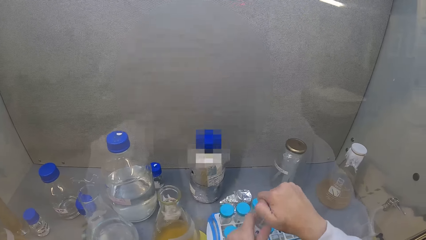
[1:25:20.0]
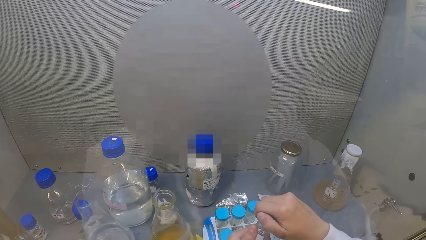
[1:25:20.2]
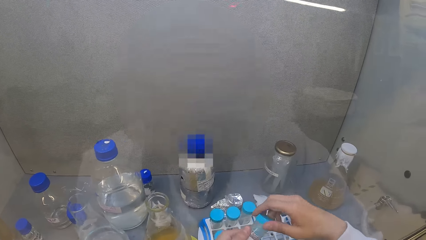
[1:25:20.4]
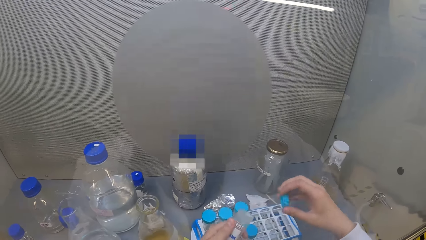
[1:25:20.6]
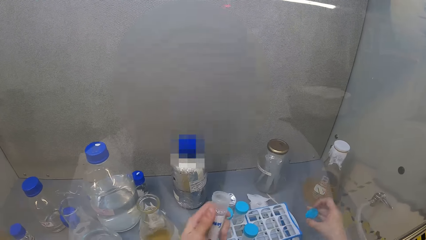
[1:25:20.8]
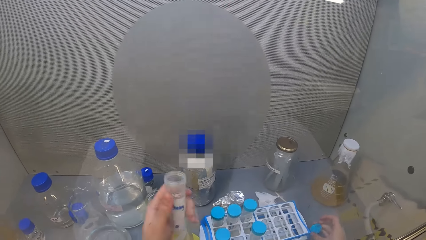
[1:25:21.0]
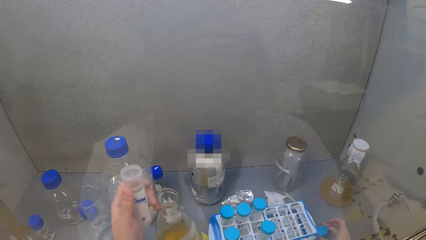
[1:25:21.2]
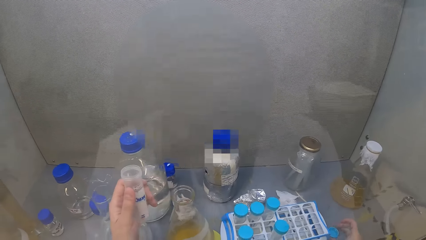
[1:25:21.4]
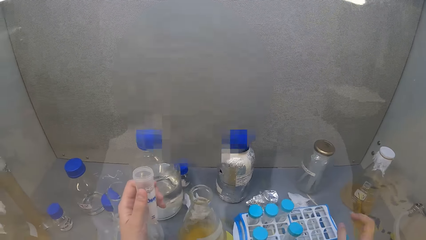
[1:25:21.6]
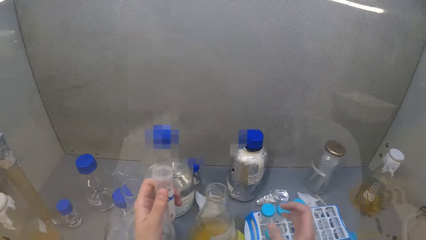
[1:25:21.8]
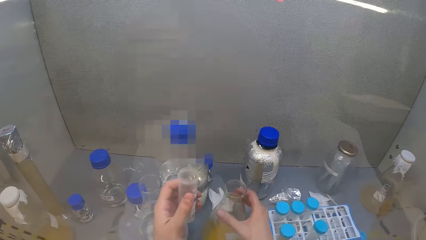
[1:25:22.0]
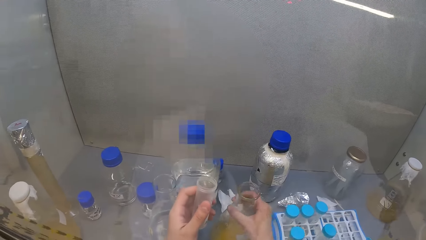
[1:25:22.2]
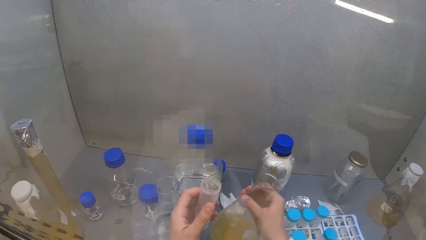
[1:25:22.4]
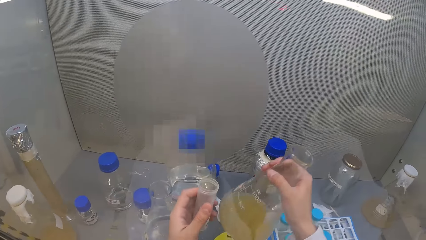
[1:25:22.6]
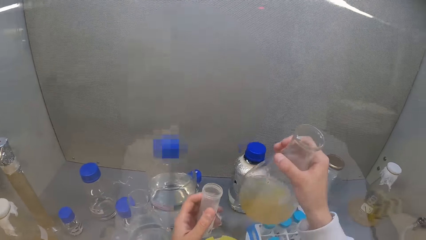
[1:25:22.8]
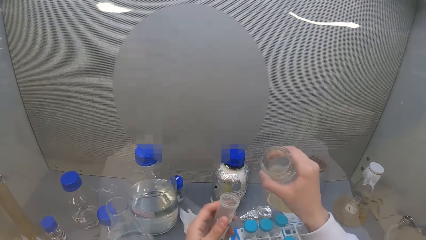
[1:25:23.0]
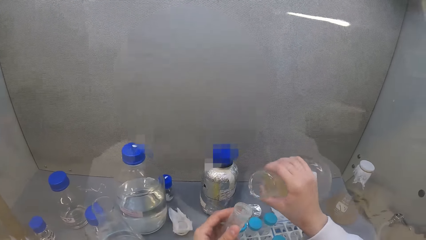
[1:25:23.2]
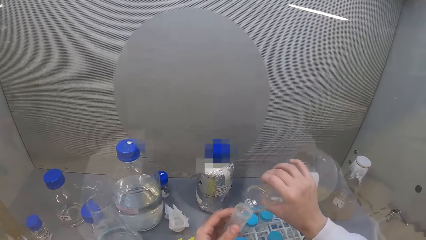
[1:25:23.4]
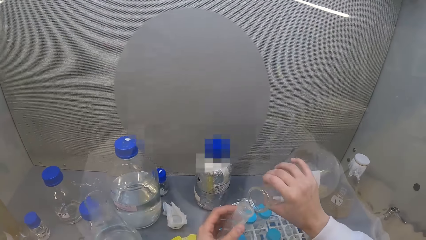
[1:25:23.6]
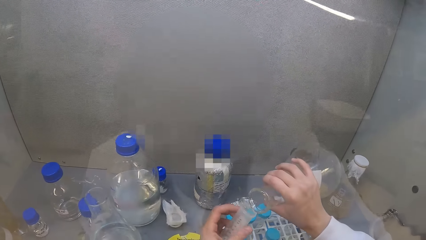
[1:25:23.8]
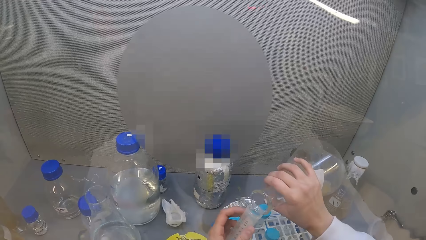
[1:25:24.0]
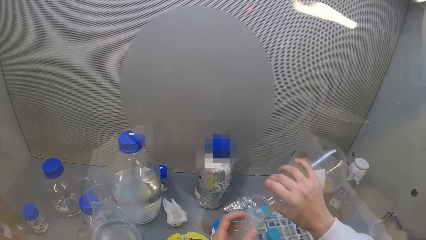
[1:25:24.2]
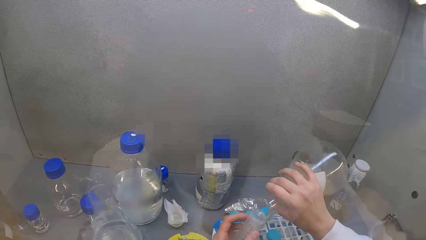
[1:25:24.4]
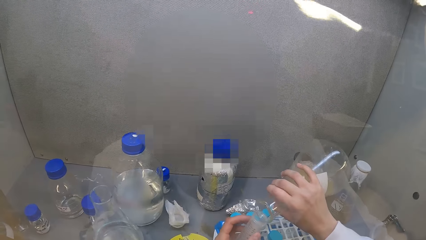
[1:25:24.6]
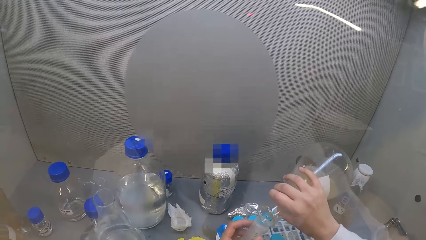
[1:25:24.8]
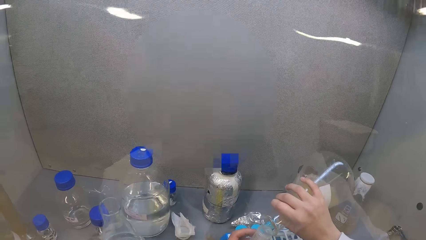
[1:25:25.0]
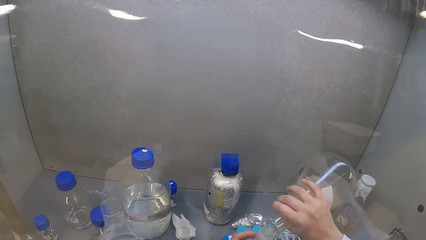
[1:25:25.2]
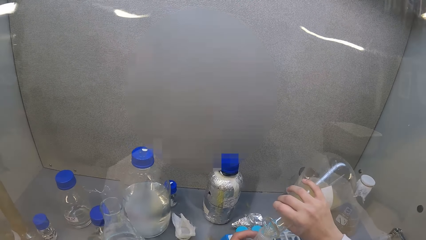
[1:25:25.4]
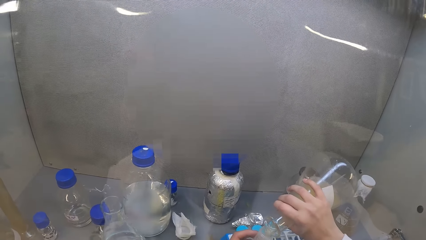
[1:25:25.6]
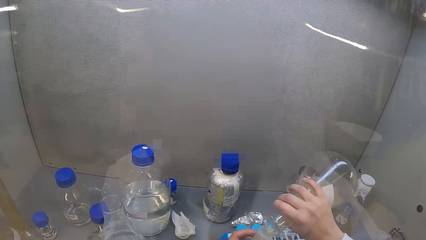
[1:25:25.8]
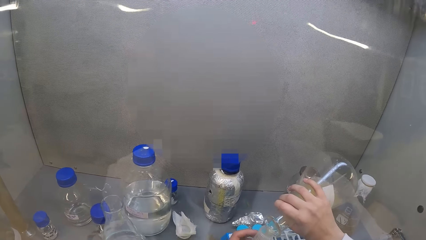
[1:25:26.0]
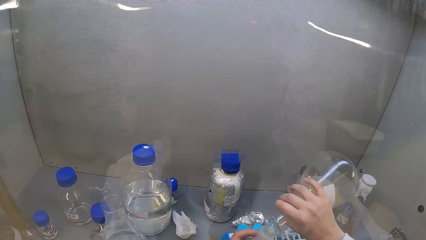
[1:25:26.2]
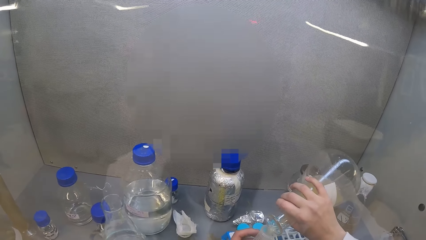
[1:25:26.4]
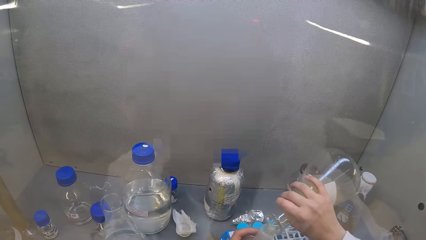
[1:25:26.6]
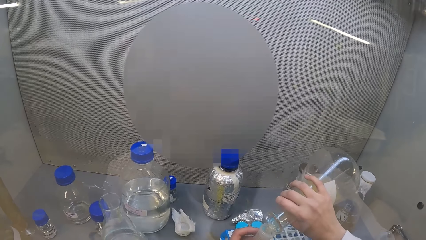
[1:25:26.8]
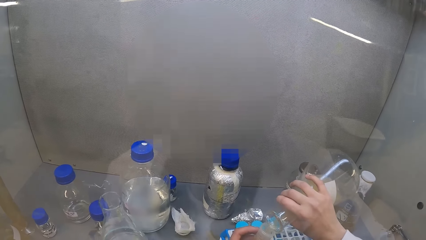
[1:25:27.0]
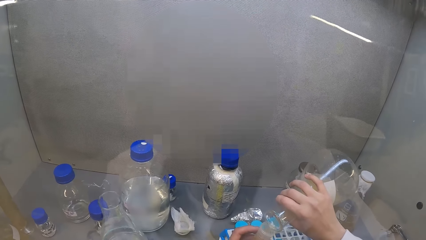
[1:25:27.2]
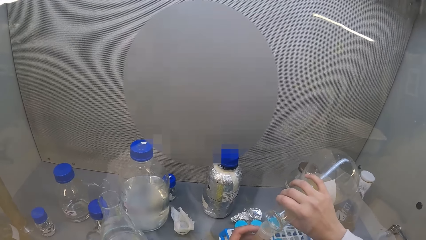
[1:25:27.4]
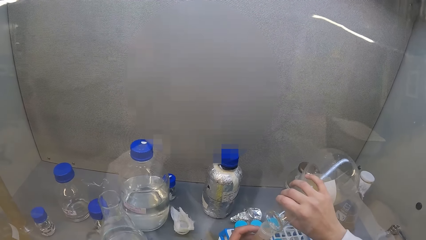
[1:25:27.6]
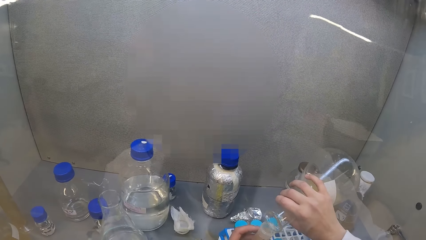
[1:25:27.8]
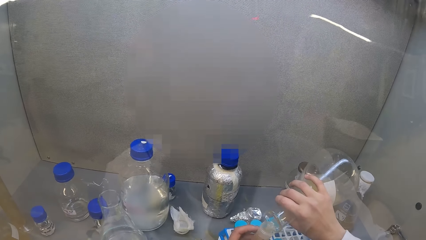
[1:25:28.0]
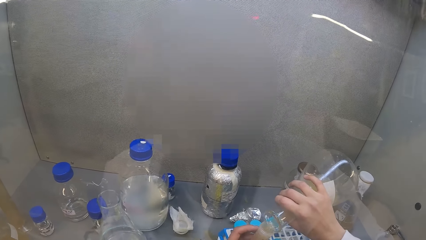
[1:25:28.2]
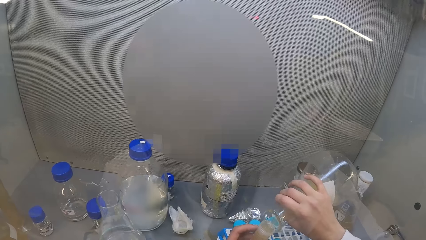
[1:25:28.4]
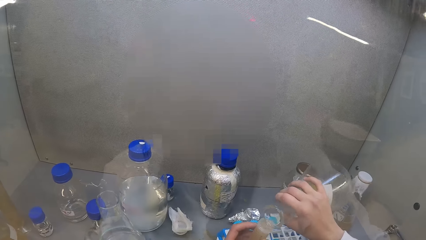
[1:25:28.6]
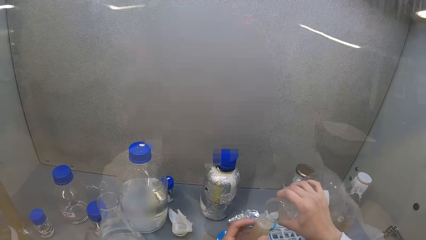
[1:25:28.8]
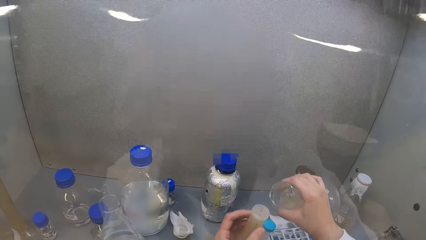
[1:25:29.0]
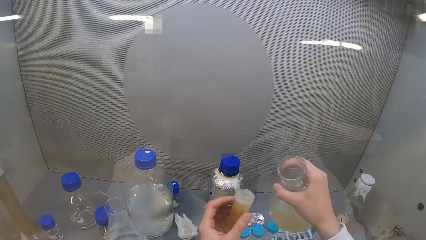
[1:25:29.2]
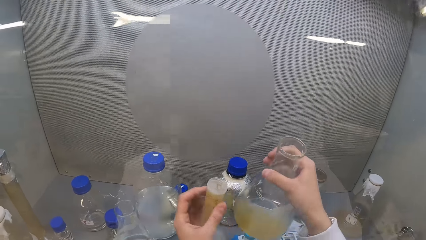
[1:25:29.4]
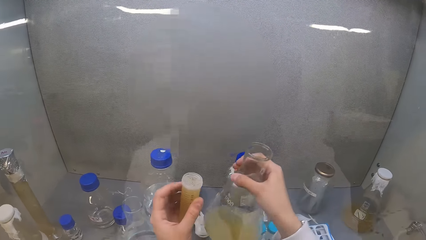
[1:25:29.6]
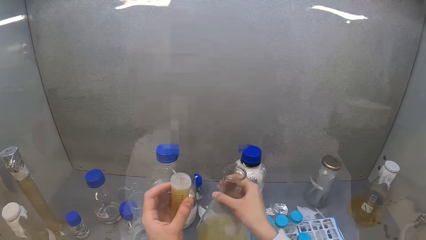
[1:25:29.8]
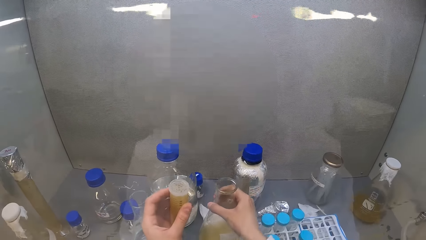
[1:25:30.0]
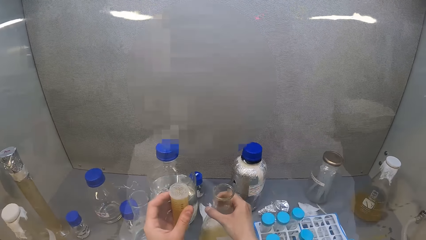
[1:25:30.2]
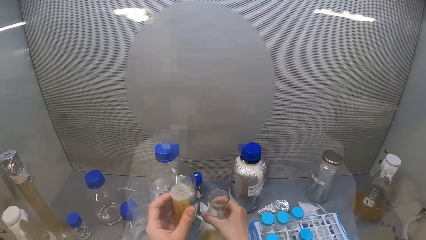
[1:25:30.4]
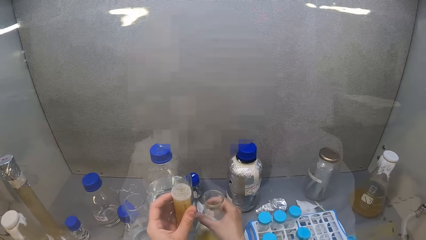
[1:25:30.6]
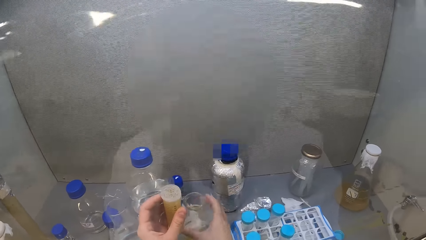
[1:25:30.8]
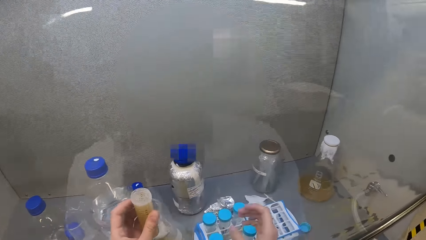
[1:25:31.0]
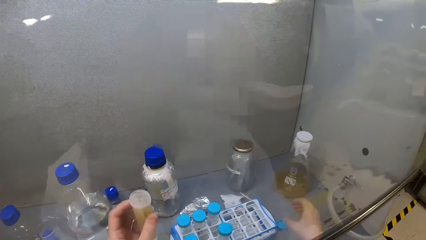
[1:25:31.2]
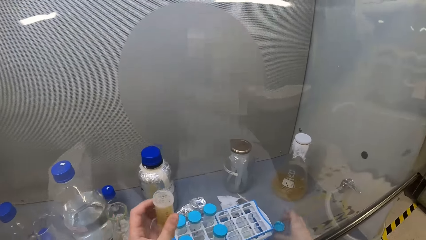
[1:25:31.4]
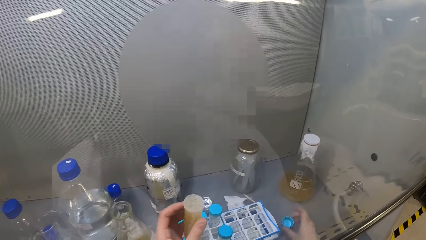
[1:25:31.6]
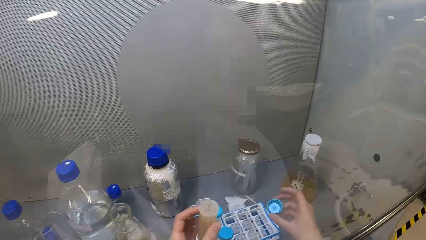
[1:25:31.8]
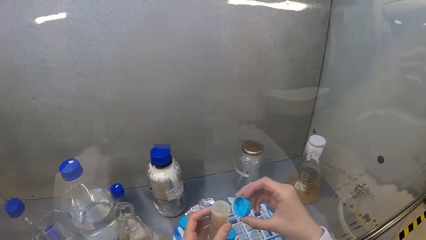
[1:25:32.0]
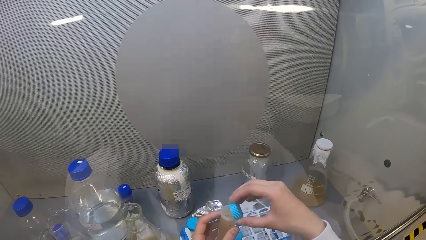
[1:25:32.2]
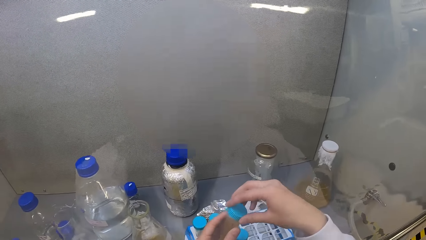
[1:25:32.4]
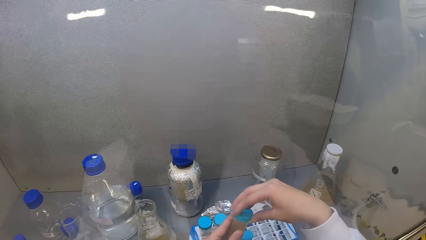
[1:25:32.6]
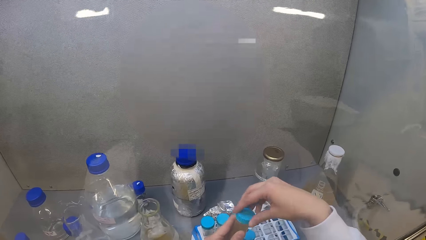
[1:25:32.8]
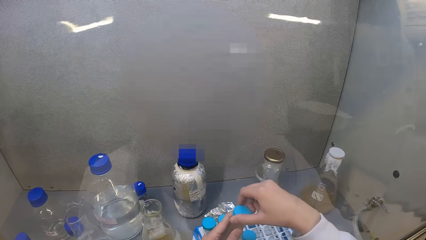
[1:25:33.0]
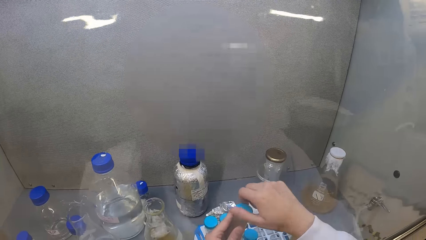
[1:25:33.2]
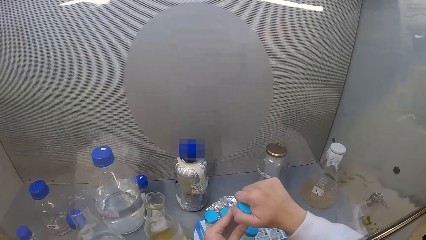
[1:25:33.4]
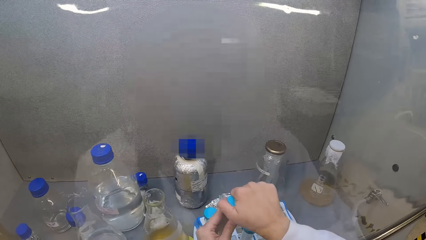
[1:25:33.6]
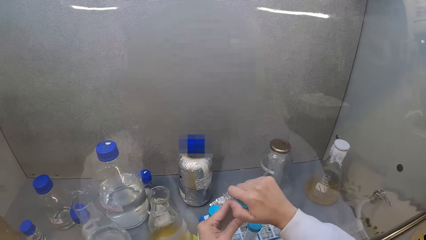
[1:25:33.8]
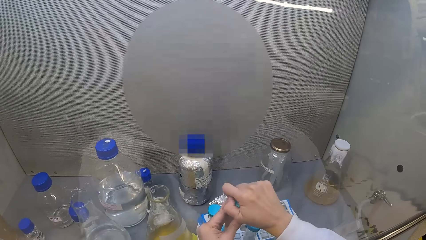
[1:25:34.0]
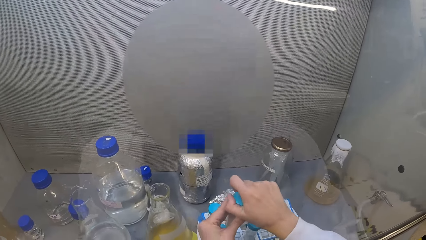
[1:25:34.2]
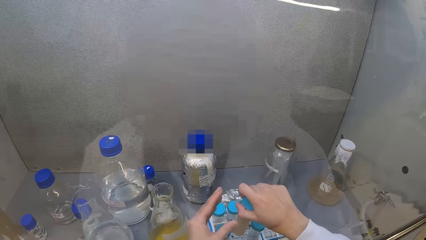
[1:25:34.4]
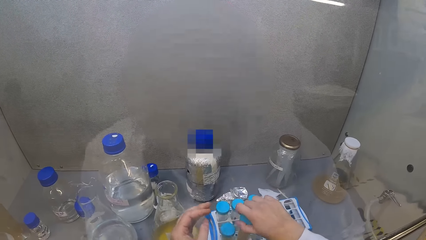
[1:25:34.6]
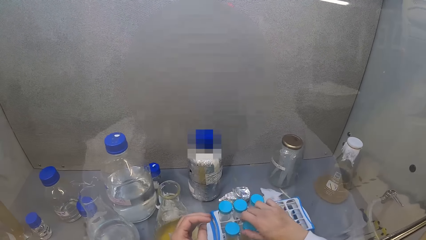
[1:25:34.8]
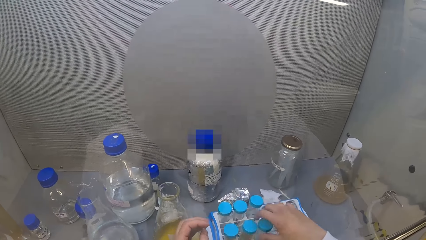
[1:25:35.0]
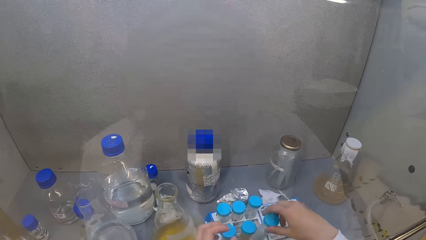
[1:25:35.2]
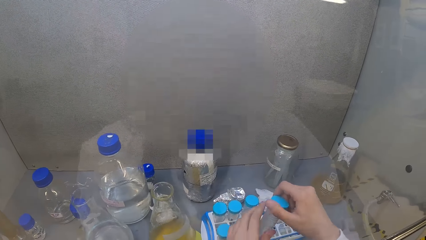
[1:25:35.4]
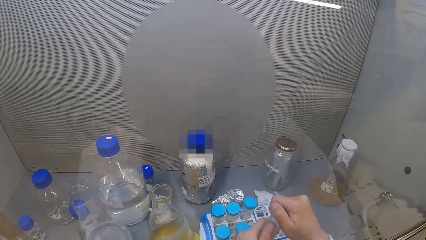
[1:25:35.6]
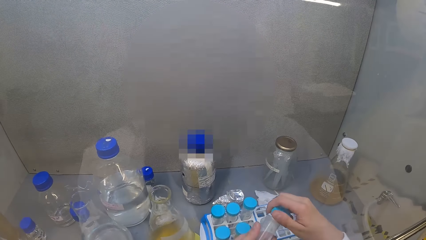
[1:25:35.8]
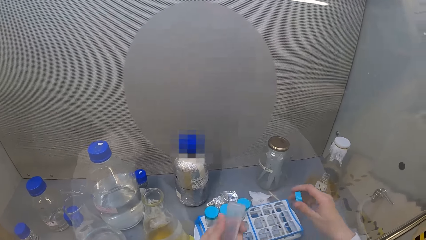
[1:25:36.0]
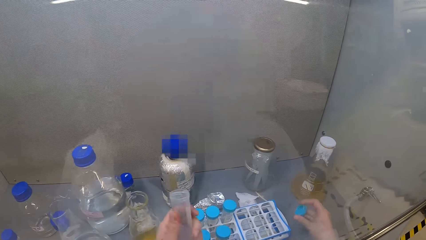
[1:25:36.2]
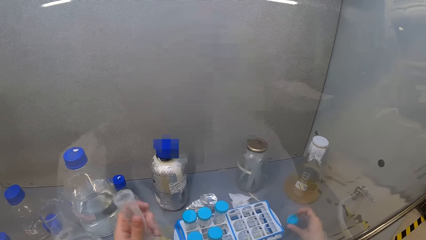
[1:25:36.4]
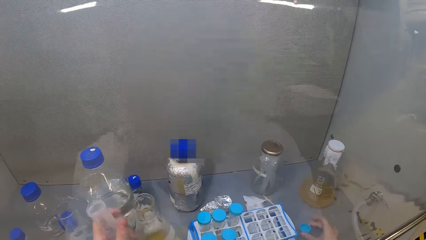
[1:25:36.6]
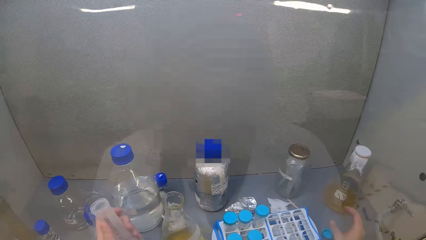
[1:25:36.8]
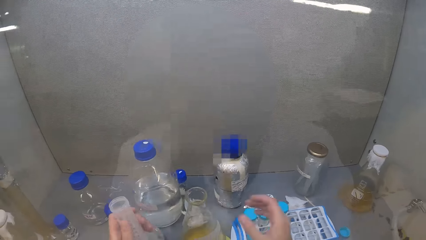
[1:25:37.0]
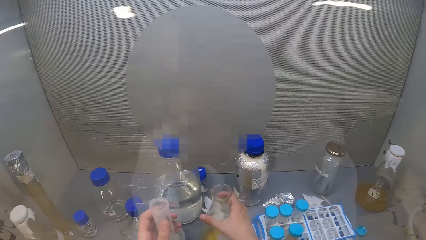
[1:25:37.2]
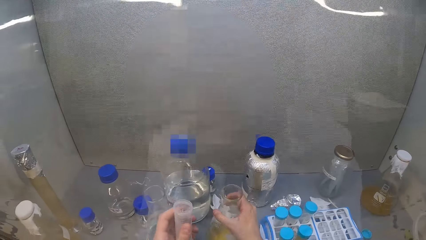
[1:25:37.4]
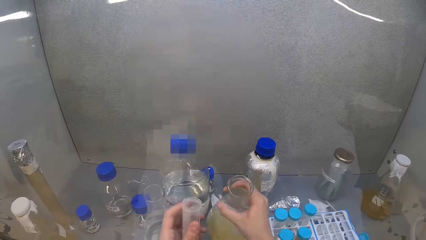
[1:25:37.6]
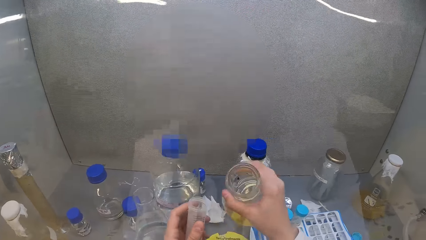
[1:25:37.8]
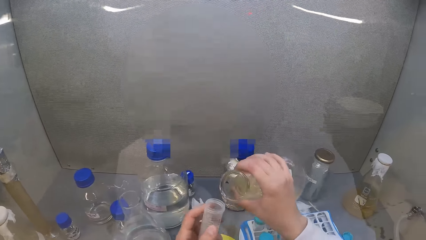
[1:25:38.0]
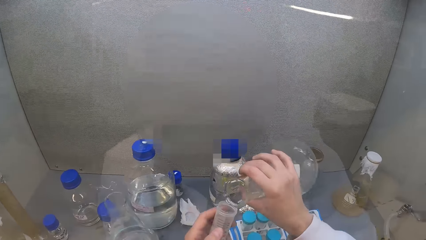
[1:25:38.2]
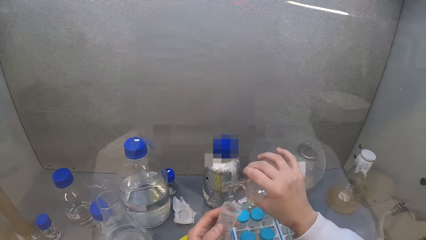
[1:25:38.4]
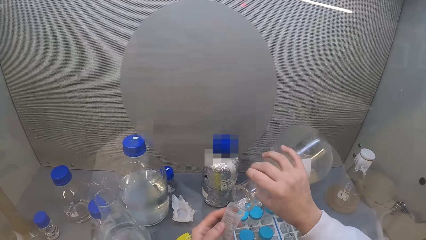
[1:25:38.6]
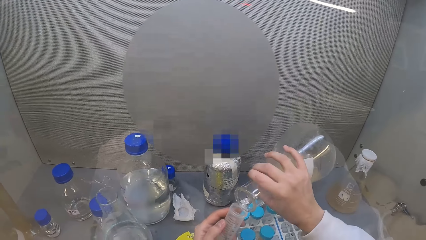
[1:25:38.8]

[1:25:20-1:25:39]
The camera wearer picks a centrifuge tube. They open the centrifuge tube. They put the lid in the laminar flow cabinet. They pick a lab beaker from the cabinet. They put a liquid in the centrifuge tube. They put the lab beaker in the laminar flow cabinet. They pick the bottle lid from the cabinet. They close the centrifuge tube. They put the centrifuge tube in the rack. They pick the centrifuge tube. They open the centrifuge tube. They put the lid on the laminar flow cabinet. They pick the lab beaker from the cabinet.
